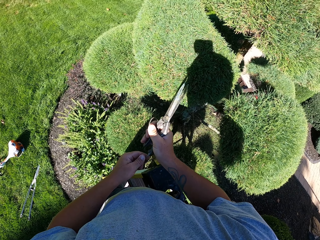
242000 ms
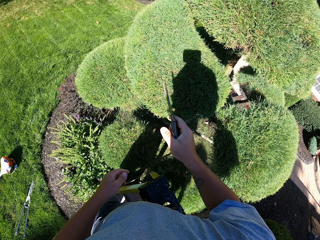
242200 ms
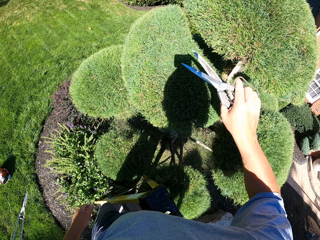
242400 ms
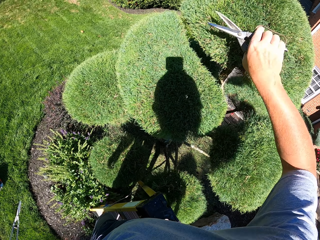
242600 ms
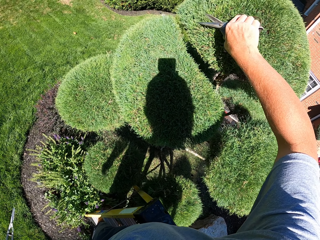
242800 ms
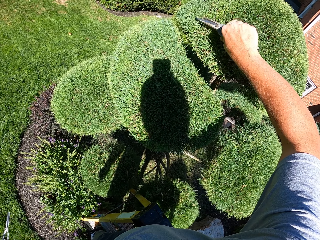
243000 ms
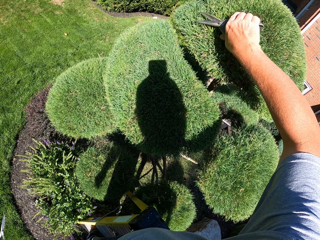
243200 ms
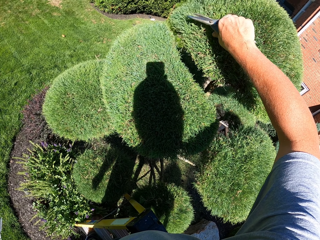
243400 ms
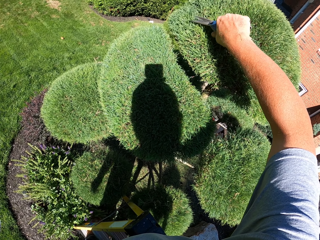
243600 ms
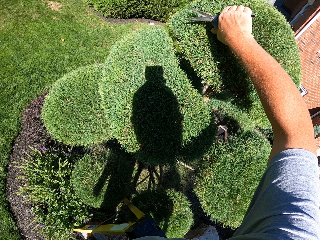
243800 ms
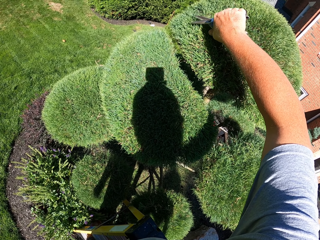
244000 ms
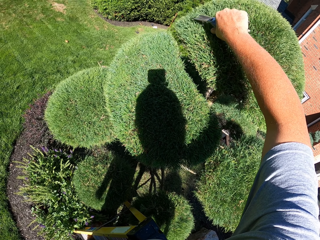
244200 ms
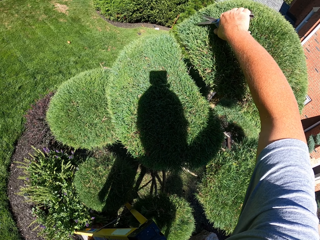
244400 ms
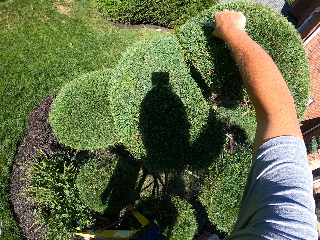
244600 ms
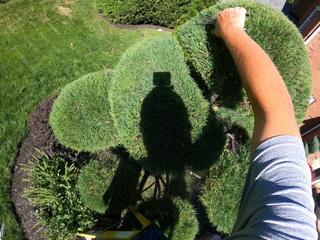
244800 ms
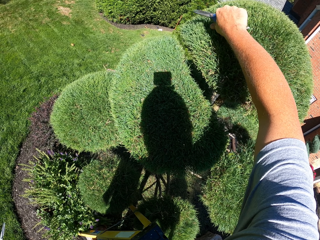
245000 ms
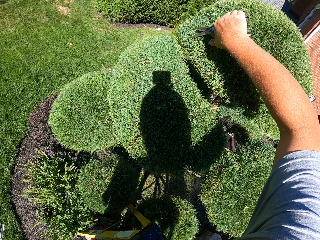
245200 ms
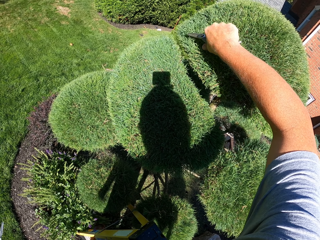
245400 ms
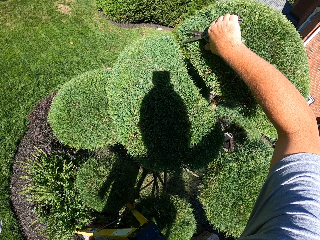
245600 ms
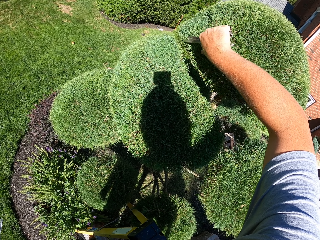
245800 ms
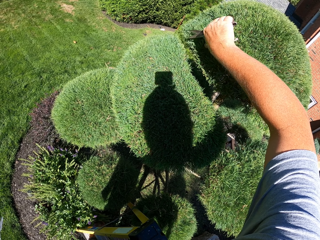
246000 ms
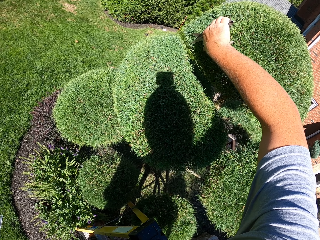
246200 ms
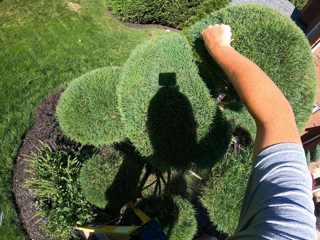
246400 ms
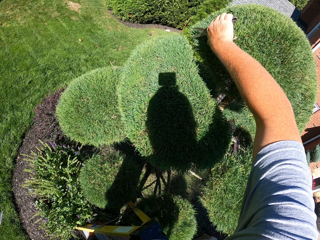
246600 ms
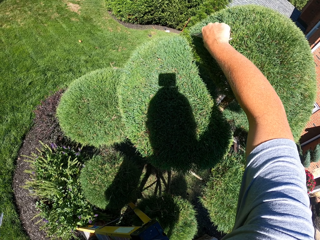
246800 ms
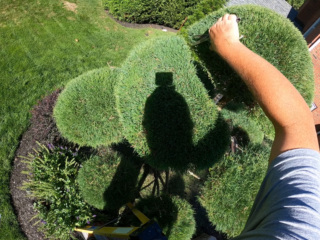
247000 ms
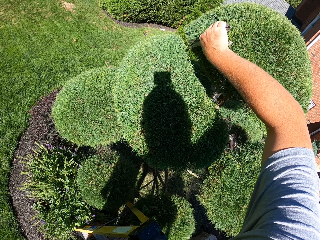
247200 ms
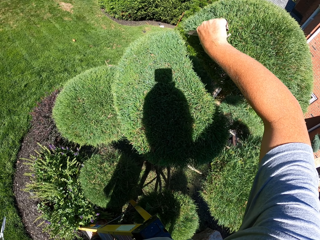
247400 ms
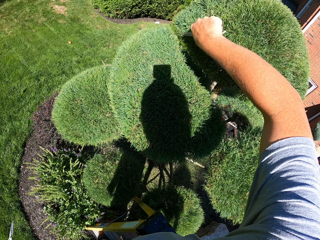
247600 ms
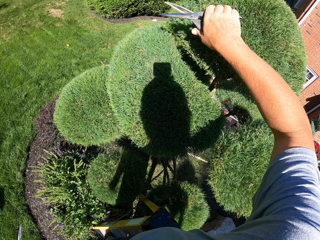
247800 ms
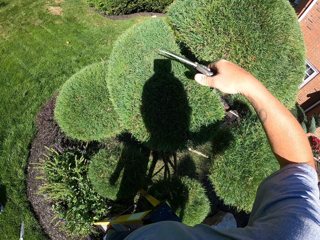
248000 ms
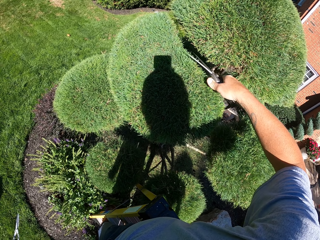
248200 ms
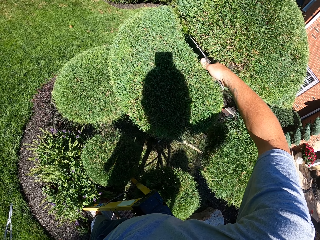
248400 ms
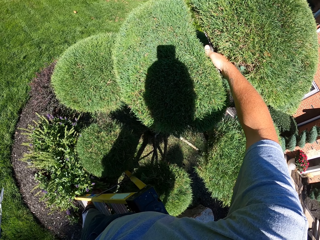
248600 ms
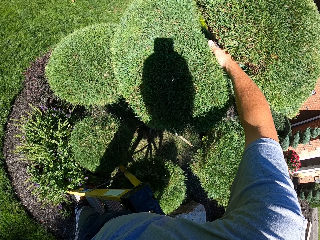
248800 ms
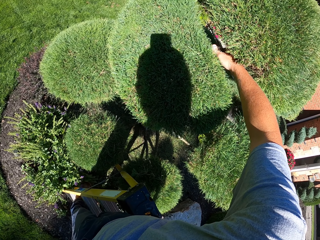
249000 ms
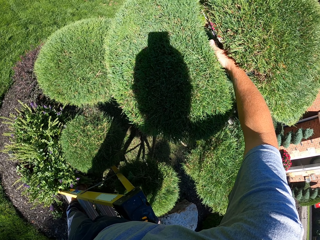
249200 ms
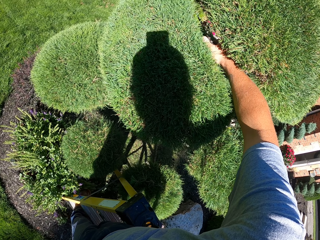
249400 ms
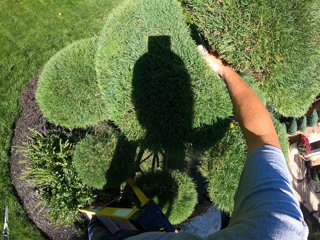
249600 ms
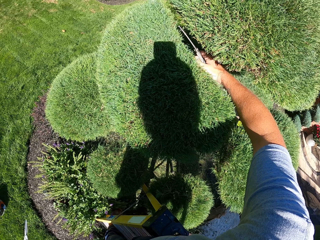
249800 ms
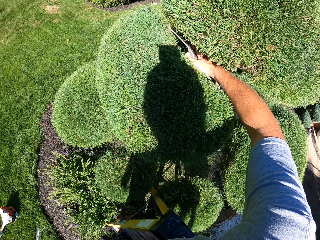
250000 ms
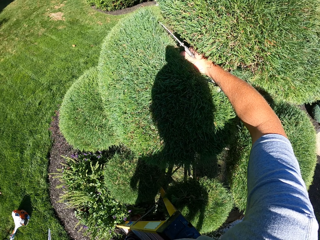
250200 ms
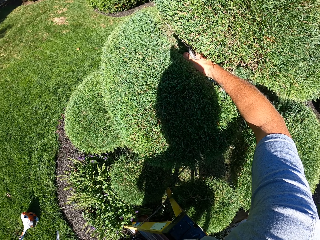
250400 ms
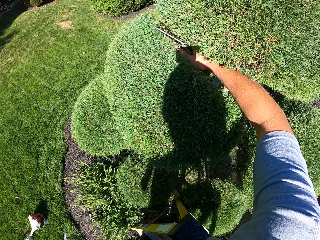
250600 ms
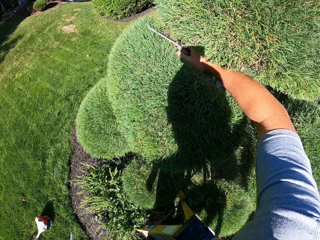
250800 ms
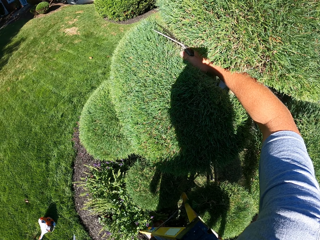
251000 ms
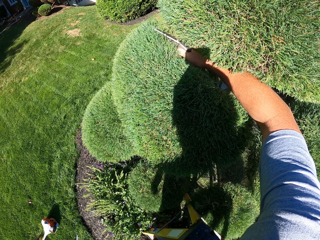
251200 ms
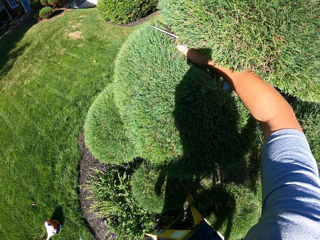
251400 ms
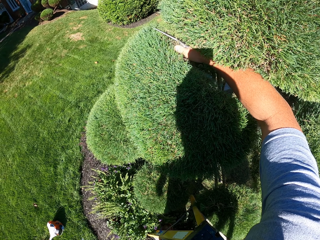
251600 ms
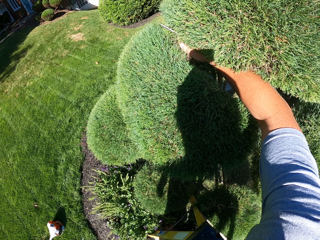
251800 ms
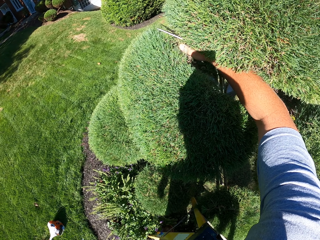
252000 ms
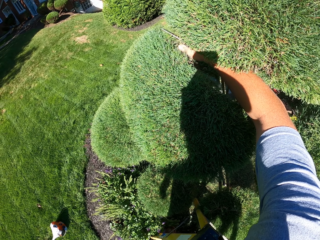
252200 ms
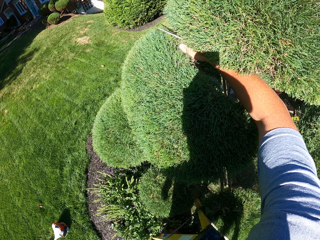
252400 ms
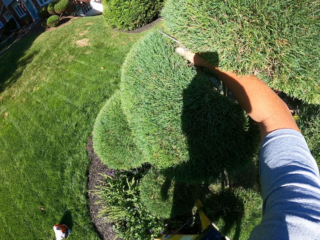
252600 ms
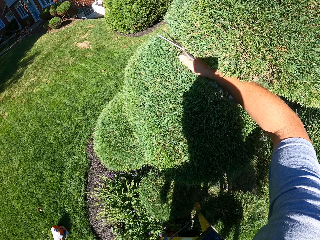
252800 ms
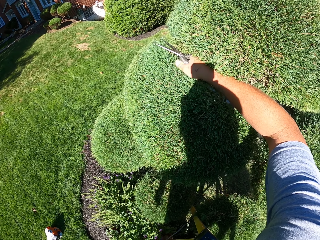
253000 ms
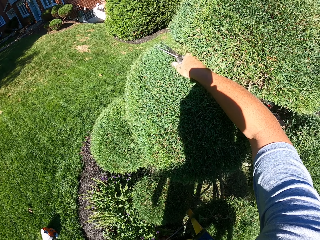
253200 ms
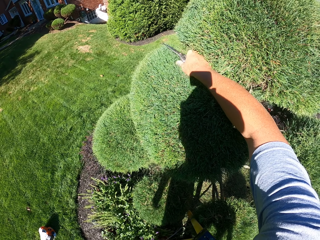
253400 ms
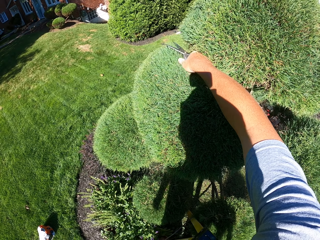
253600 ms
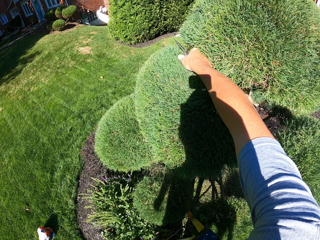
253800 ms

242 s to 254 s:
The camera wearer trims a hedge with pruning shears on a ladder.

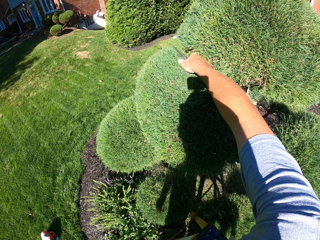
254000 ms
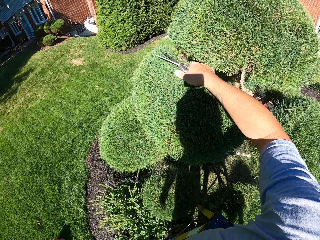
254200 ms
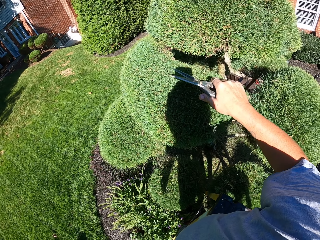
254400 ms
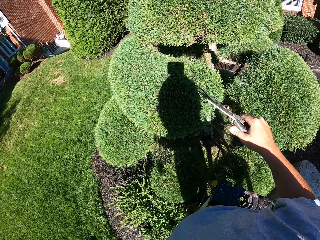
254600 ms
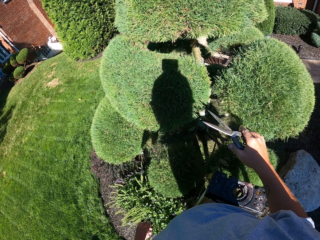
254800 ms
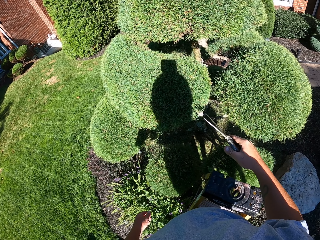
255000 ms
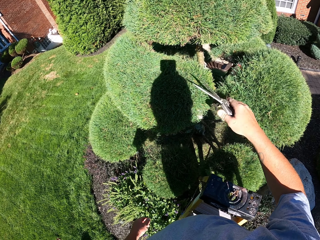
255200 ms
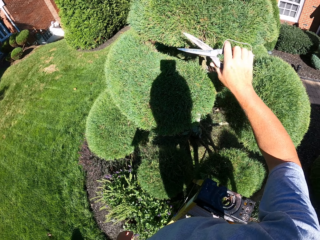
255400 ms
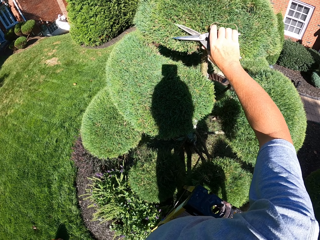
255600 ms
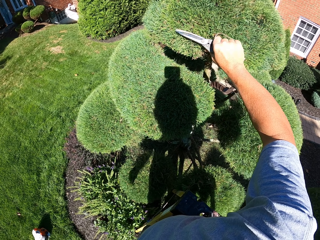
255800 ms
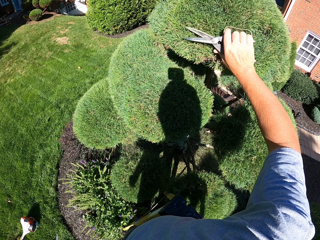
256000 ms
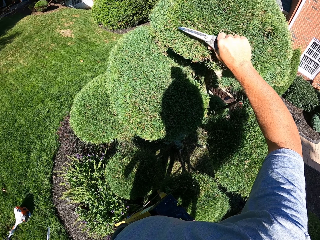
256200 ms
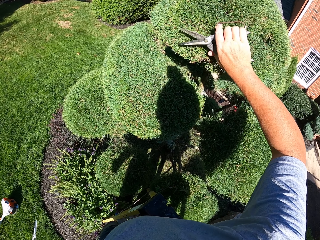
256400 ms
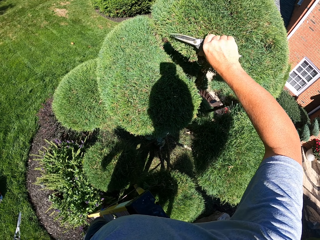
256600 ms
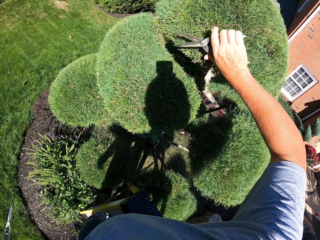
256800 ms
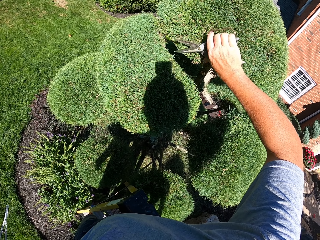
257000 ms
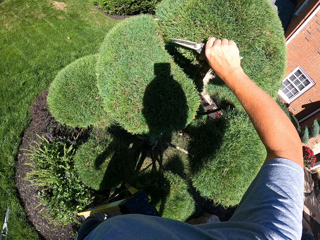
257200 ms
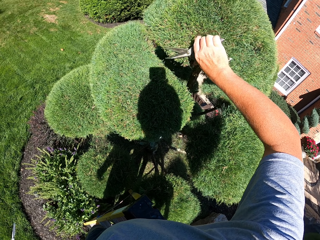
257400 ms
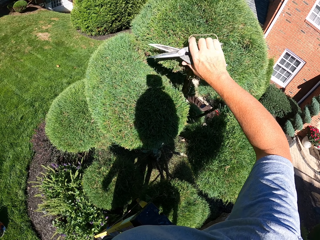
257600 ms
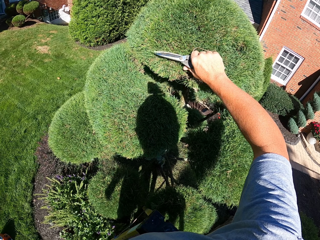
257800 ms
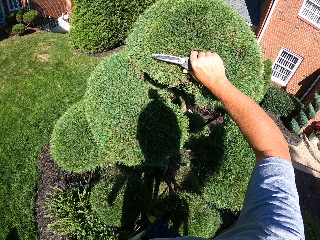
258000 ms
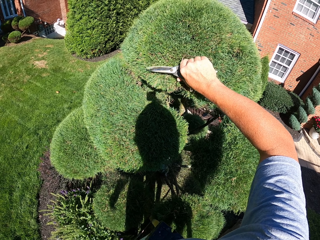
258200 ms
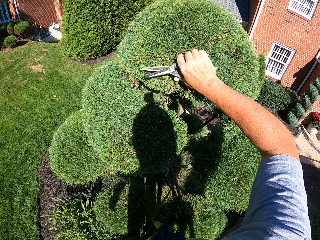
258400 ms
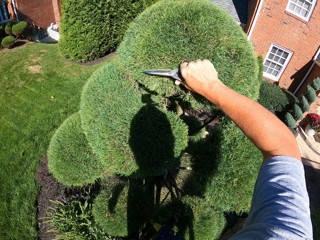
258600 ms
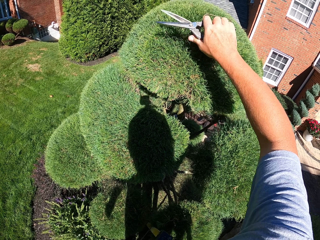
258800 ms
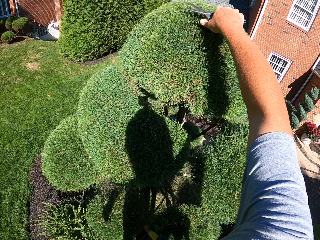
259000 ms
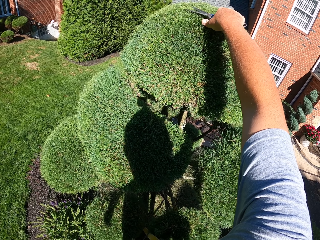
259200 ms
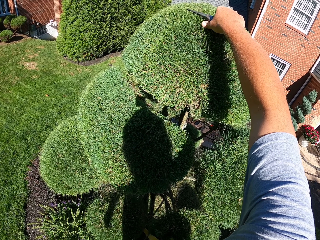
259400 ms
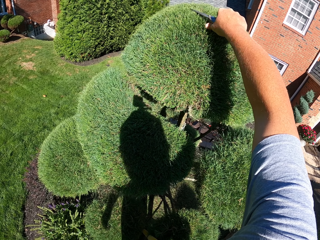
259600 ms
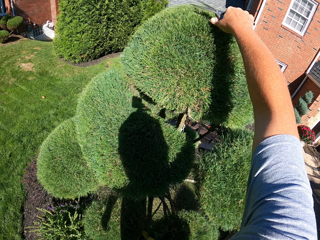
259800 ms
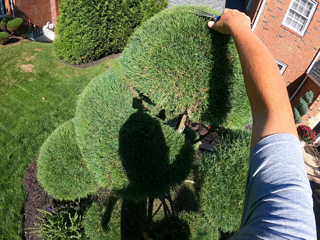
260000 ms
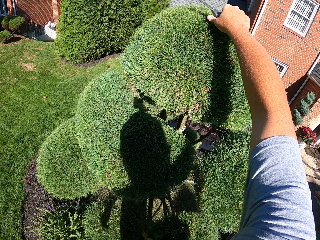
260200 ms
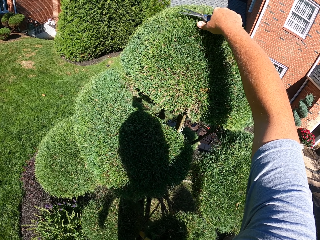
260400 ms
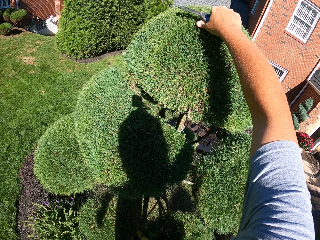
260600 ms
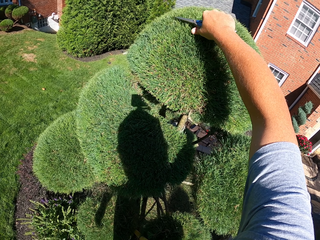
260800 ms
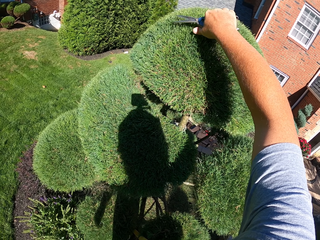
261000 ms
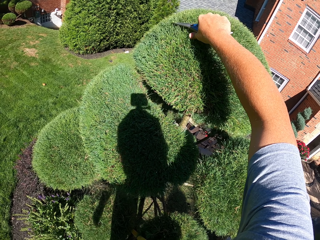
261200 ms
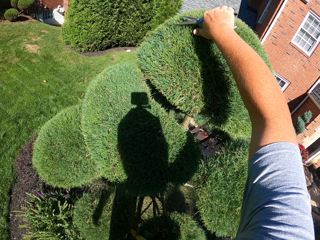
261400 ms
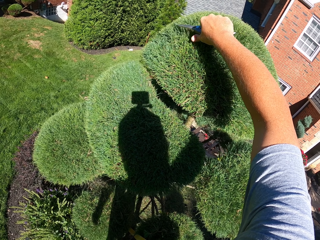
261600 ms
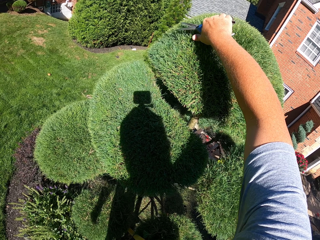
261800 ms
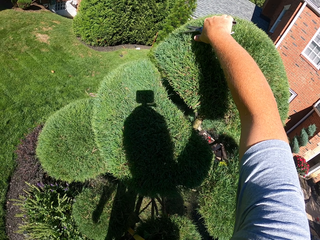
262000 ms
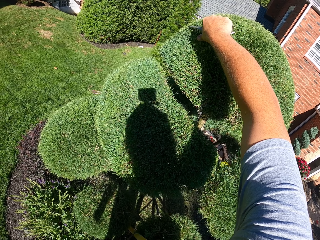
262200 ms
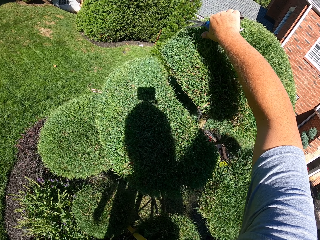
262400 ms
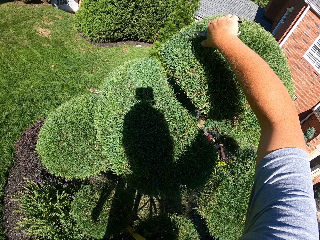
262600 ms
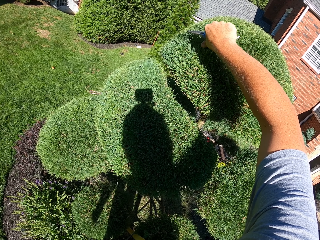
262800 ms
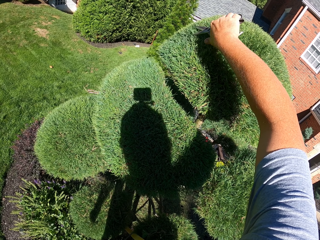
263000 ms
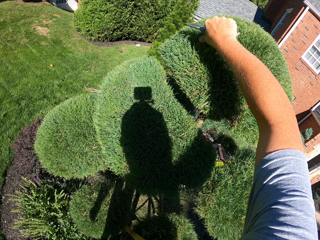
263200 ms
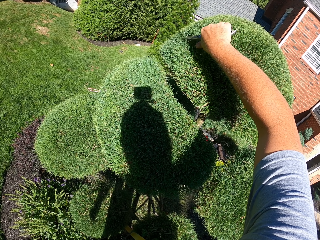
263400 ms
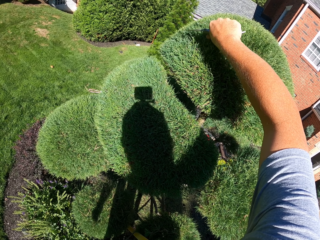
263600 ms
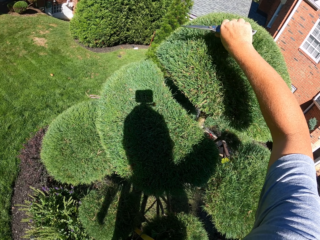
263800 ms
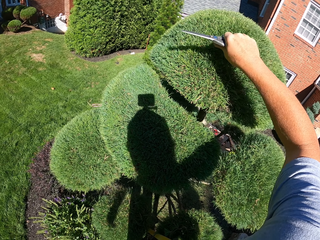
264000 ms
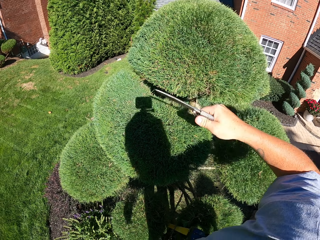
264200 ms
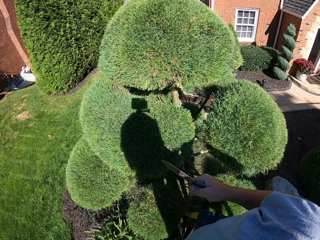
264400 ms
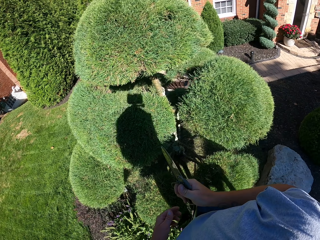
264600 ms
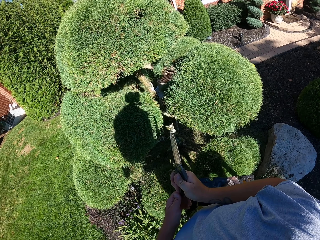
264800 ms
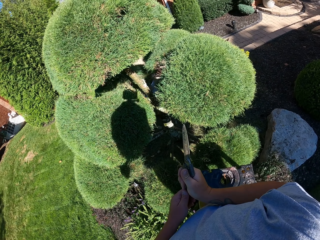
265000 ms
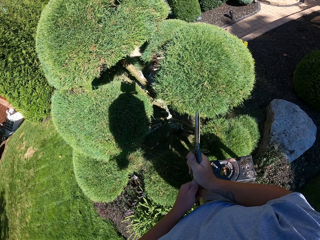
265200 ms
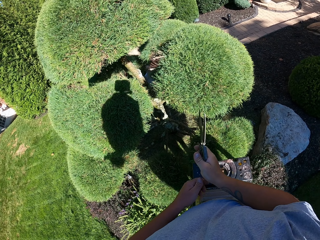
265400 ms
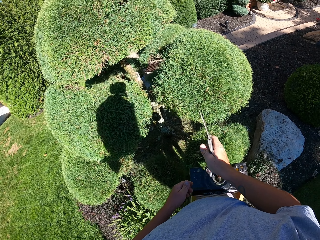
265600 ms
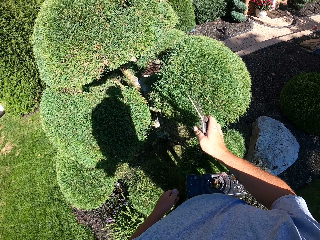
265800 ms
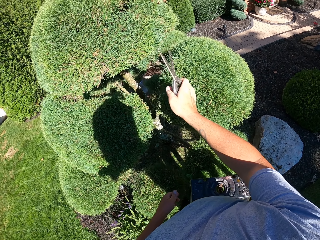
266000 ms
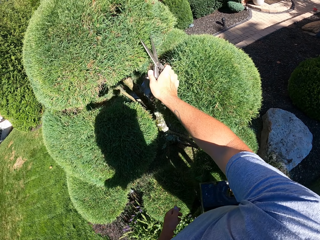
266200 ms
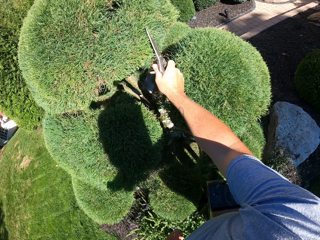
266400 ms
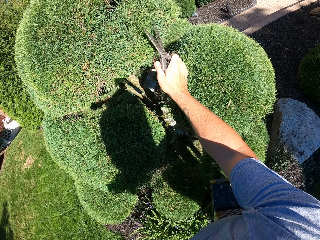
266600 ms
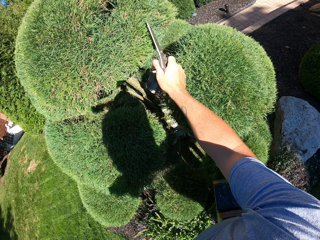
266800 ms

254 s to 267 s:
The camera wearer trims the tree with pruning scissors.
